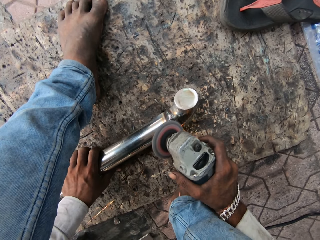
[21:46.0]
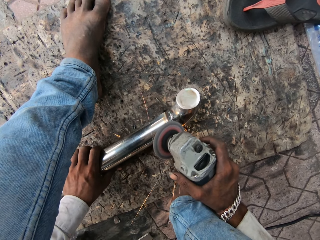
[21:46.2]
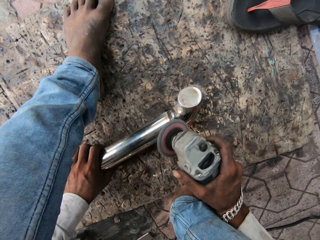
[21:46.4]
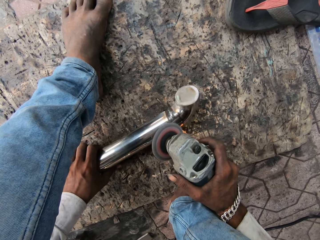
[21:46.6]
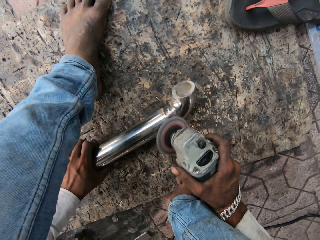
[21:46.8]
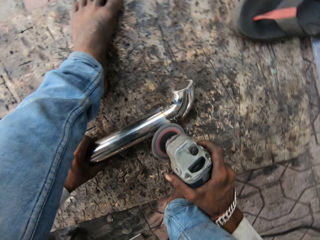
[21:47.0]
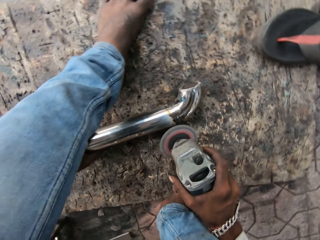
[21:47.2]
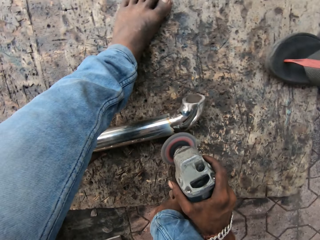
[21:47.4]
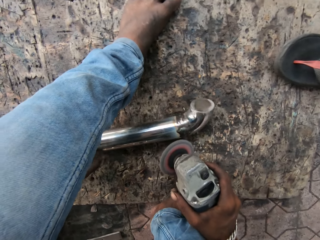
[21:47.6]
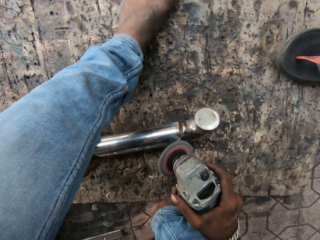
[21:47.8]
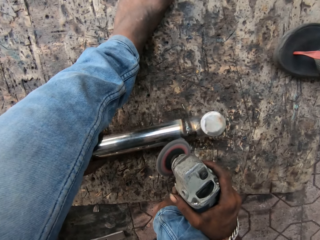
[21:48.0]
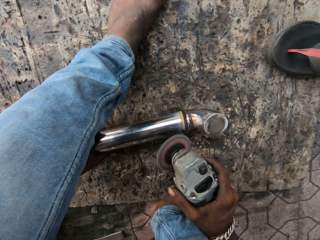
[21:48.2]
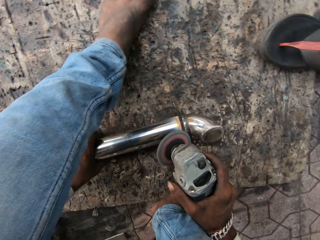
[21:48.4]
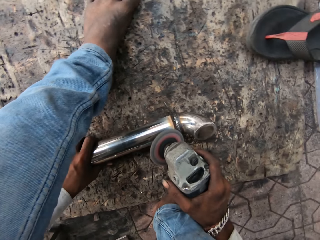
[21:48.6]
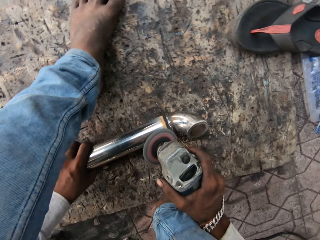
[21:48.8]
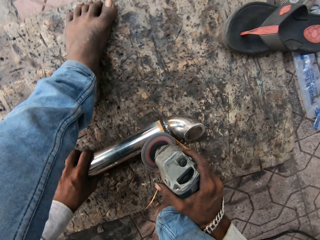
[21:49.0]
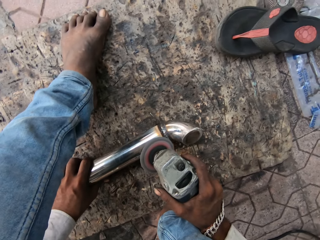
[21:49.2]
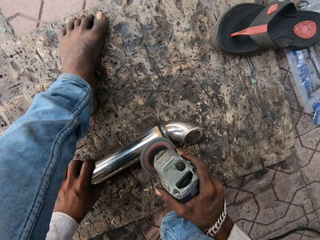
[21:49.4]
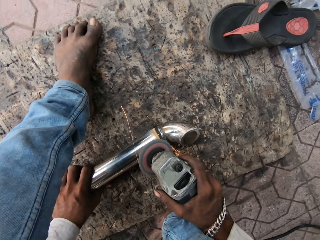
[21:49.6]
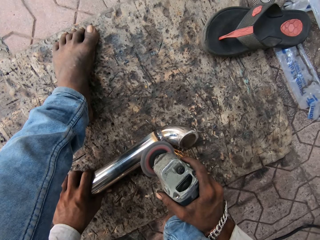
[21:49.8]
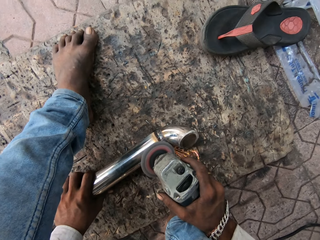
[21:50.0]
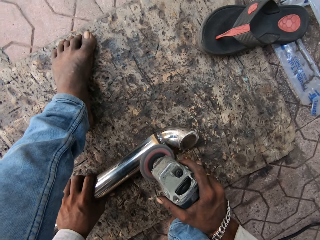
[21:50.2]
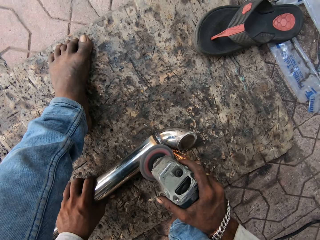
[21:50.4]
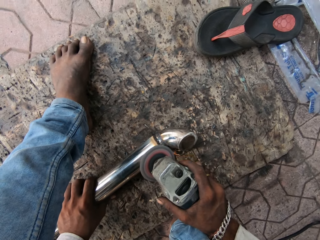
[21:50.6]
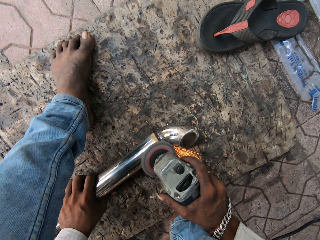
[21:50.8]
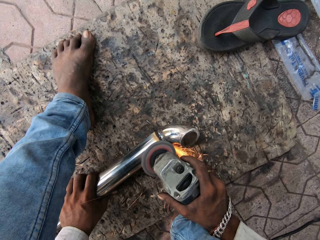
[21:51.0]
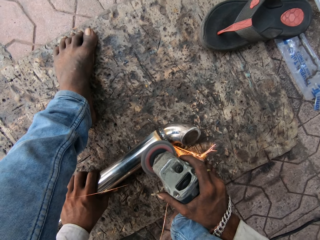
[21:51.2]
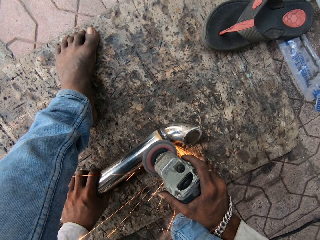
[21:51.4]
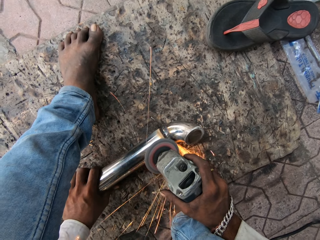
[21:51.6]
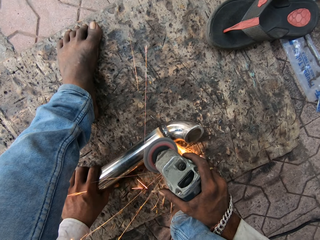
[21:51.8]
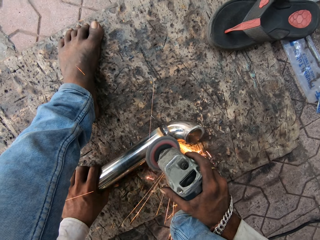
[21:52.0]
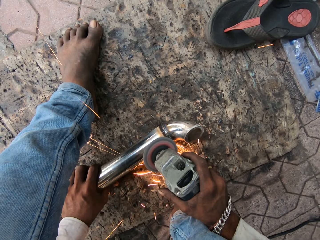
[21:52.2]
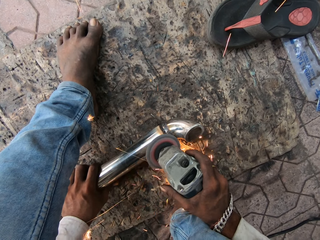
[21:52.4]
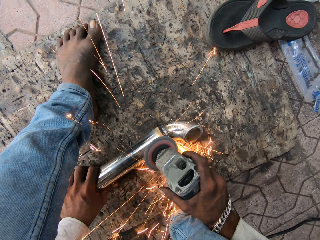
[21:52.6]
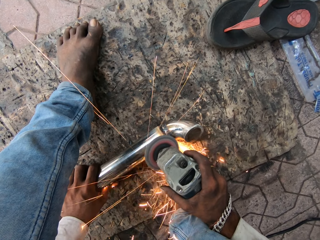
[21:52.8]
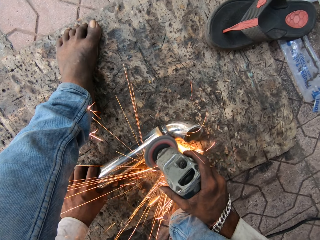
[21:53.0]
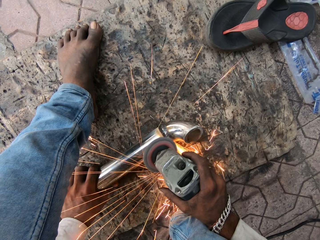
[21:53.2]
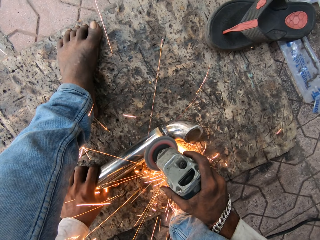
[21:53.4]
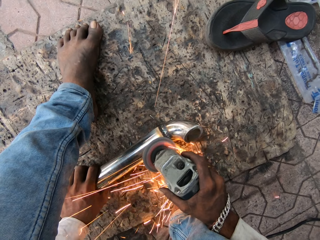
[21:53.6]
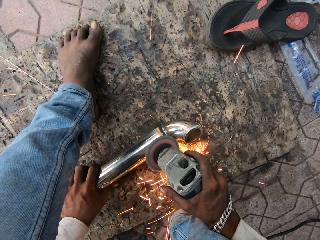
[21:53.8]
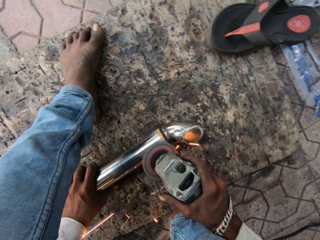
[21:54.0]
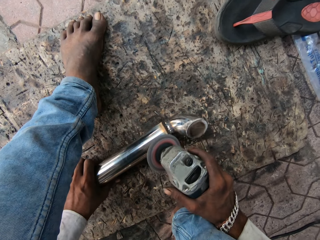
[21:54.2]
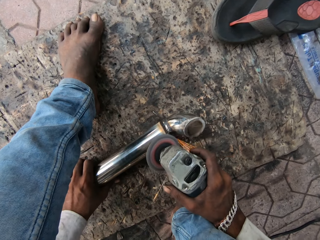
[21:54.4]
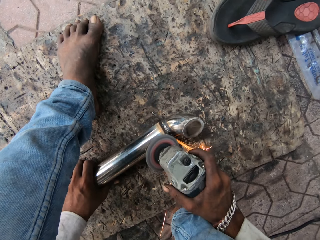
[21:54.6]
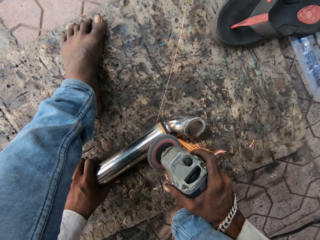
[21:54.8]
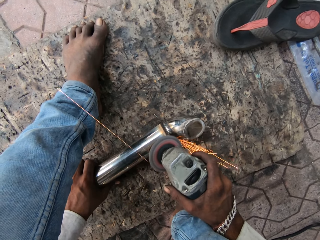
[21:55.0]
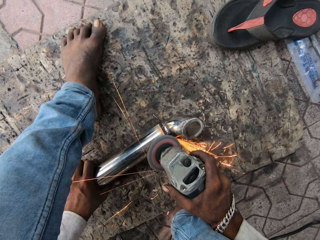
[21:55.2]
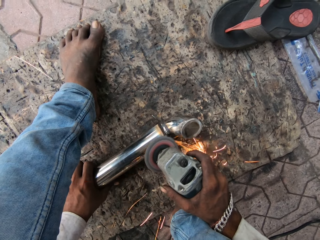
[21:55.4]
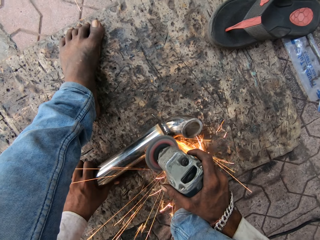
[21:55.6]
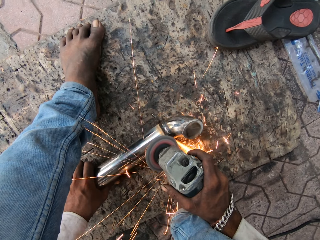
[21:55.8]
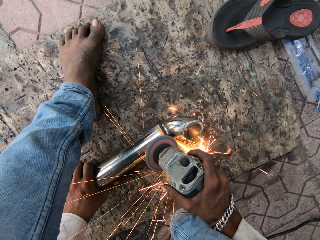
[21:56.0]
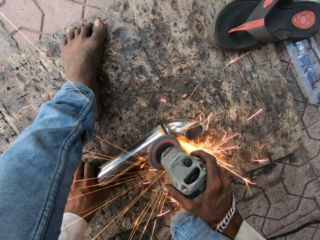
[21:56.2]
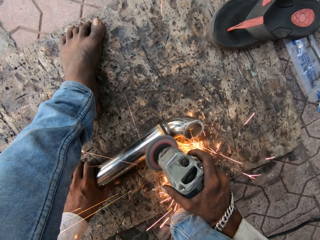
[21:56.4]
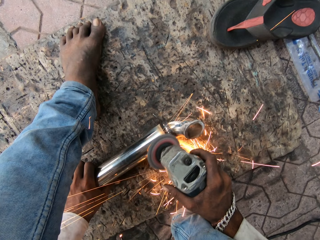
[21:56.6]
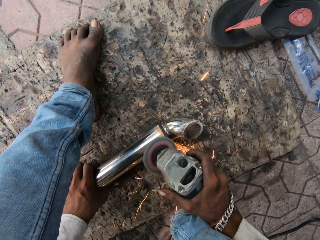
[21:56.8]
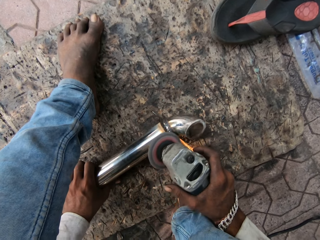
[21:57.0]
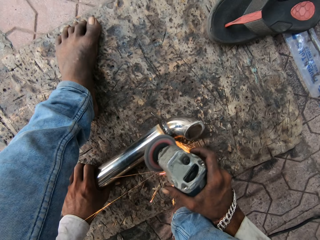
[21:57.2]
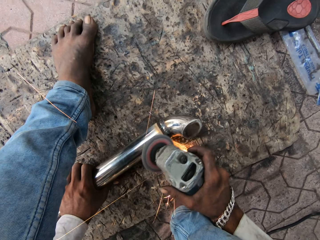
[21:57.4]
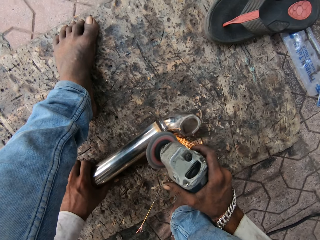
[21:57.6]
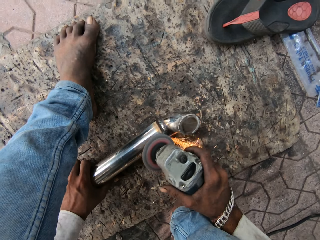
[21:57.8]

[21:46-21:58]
The camera wearer lifts the grinder, turns the metal and grinds the metal.

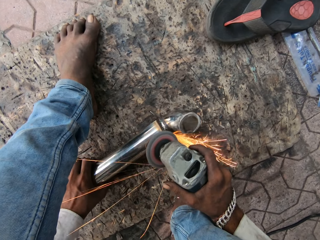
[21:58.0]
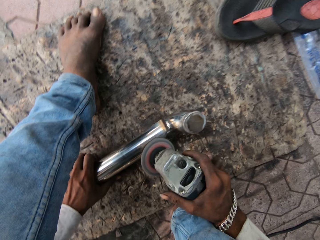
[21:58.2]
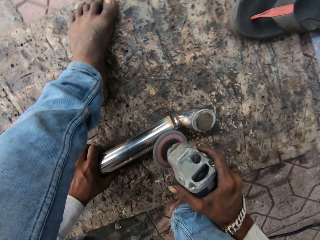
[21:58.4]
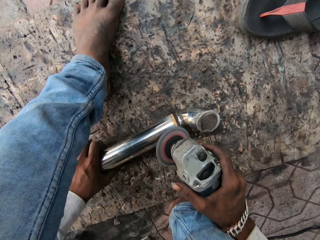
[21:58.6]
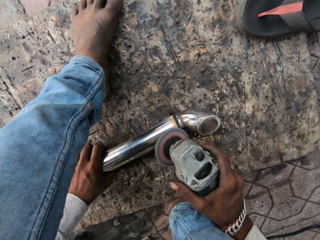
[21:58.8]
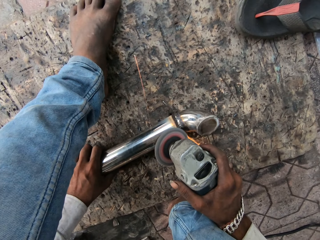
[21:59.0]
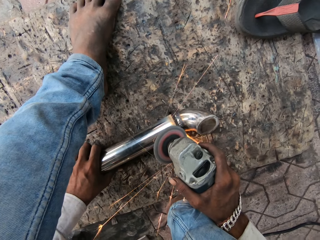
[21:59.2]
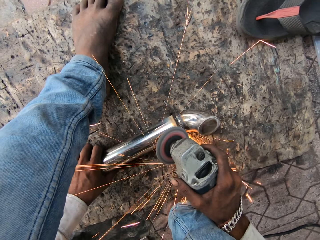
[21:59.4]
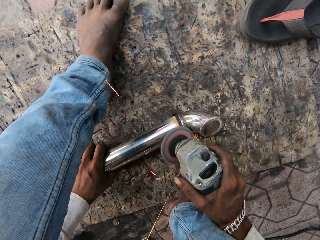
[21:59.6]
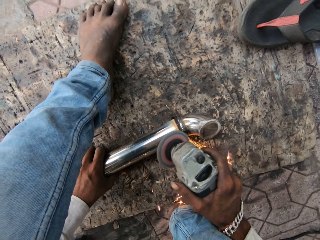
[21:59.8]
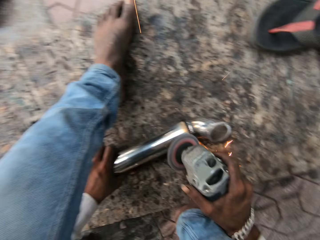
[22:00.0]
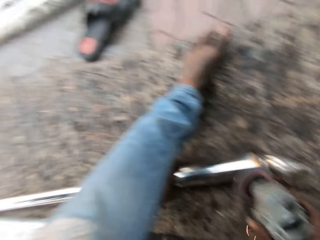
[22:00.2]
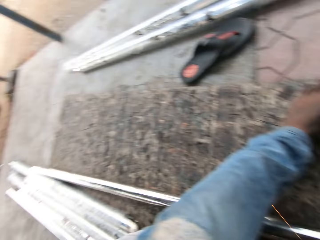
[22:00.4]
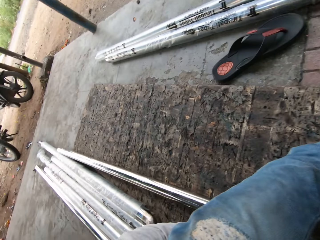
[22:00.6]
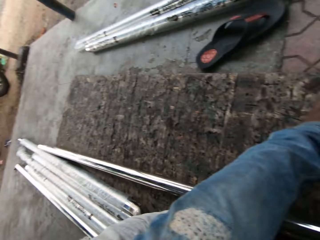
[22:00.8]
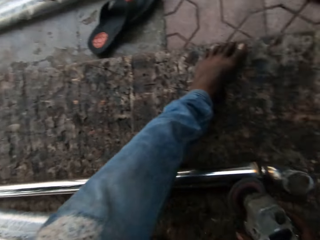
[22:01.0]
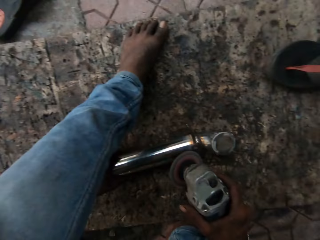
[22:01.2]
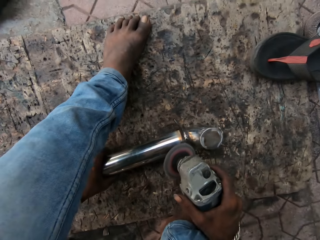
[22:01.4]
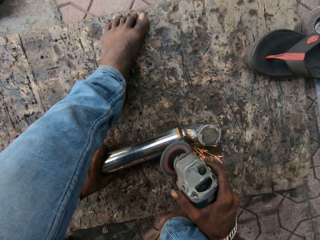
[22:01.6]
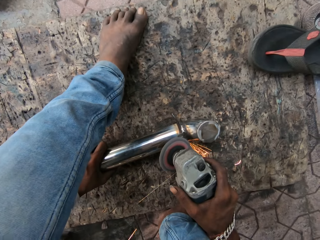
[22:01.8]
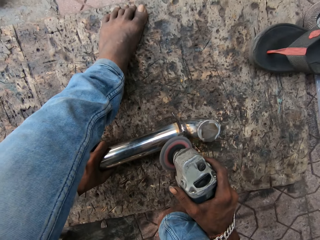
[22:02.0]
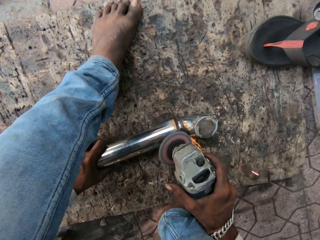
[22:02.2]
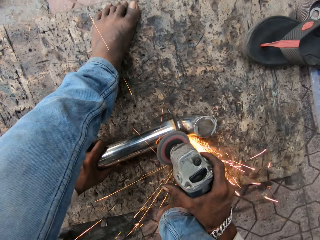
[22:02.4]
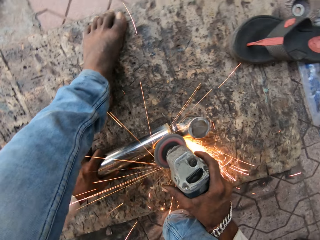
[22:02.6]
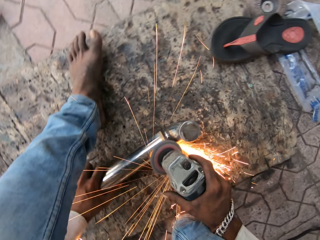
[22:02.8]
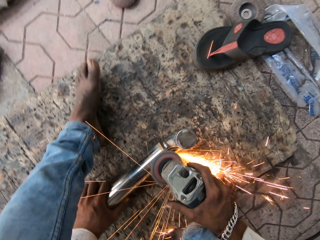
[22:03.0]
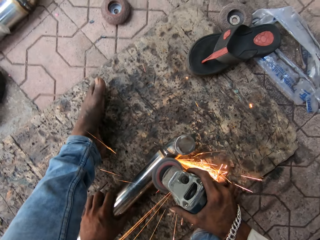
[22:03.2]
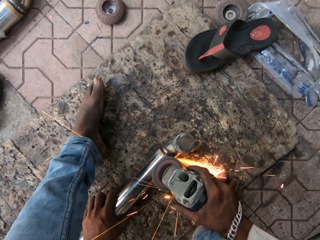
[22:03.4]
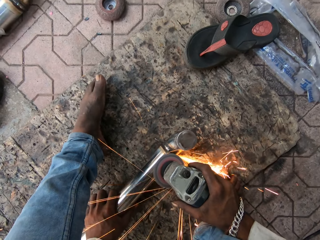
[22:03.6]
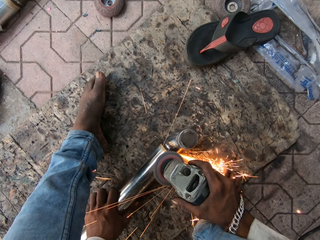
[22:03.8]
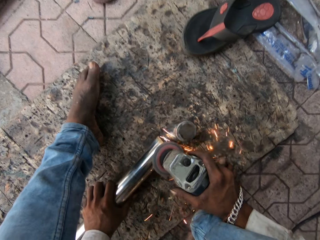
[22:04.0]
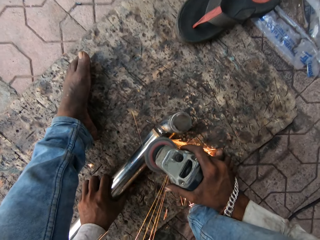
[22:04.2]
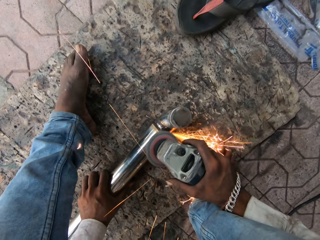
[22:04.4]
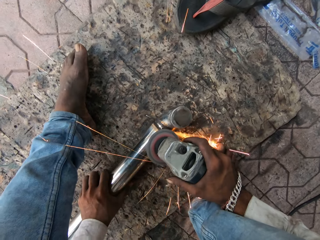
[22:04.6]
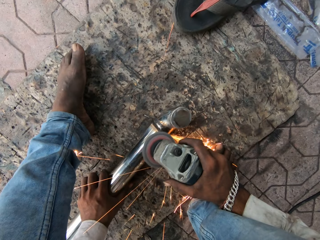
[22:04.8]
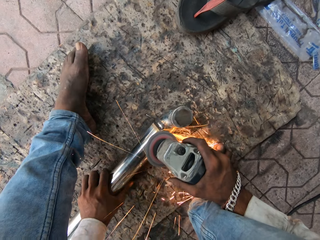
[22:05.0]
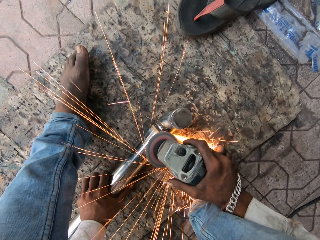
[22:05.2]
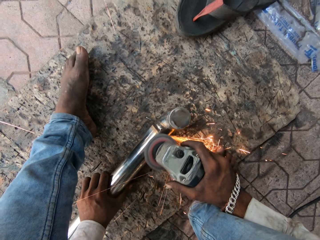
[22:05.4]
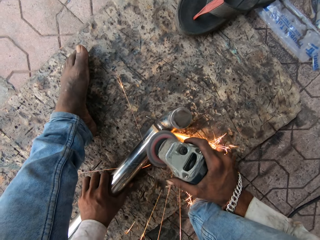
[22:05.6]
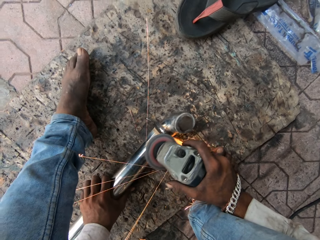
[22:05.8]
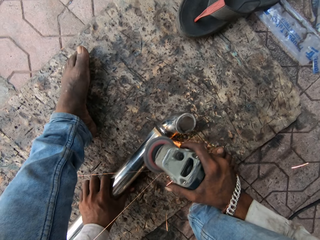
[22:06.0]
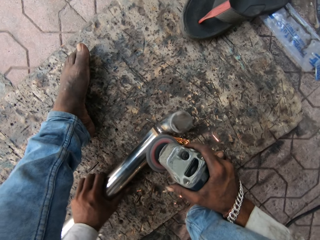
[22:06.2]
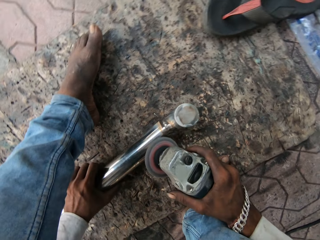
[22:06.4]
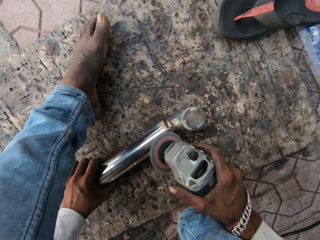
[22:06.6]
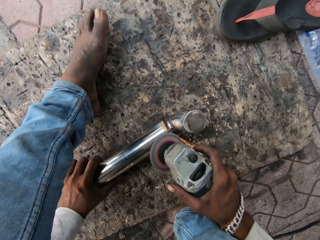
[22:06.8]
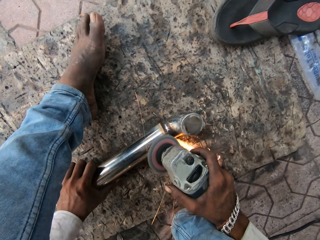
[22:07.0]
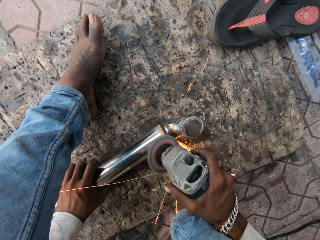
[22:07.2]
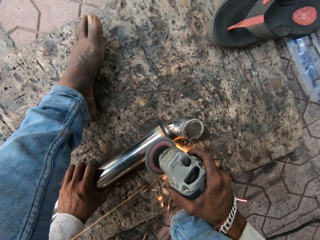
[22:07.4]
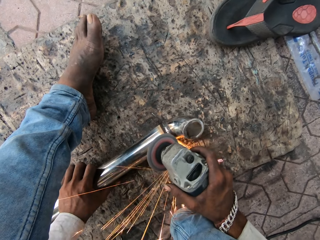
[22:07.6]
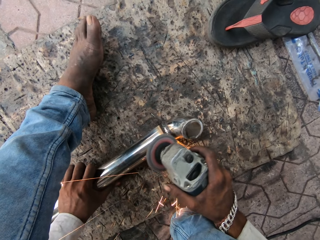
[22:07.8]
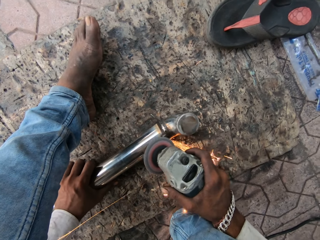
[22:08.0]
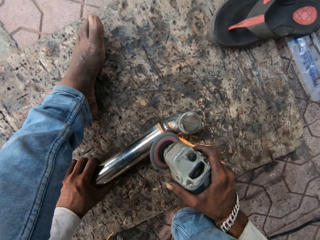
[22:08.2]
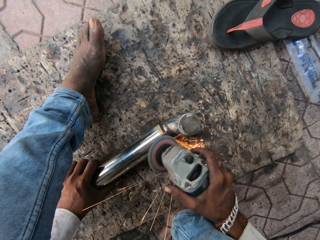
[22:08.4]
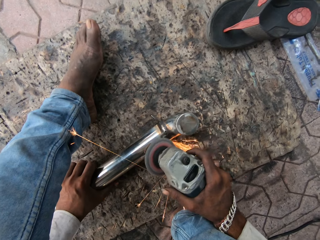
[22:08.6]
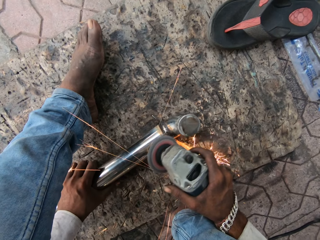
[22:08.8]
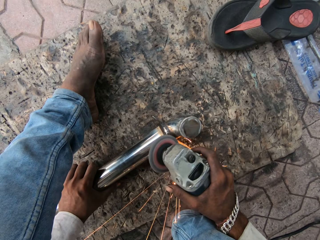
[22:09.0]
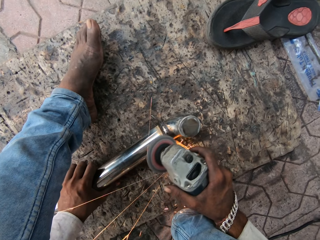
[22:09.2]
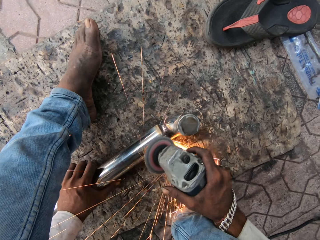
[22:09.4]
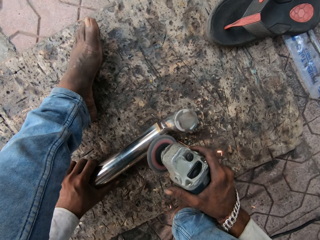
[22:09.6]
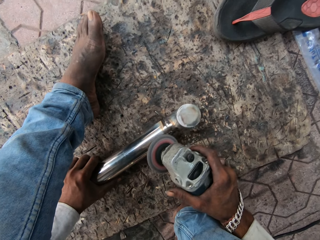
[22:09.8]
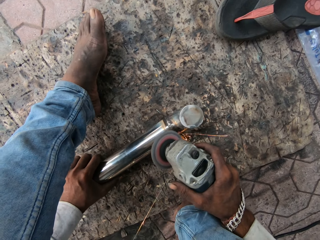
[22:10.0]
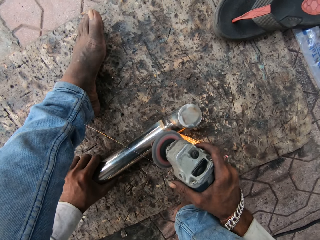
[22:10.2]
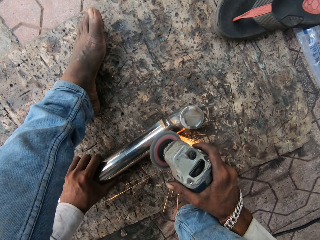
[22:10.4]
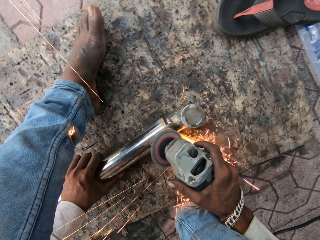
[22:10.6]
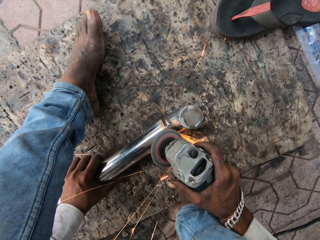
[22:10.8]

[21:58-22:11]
The camera wearer looks around. They look at the metal and polish the metal.
